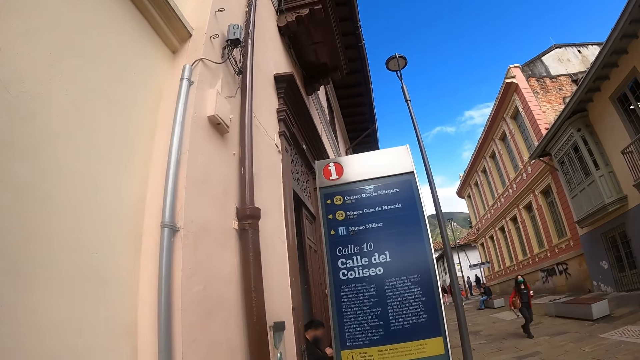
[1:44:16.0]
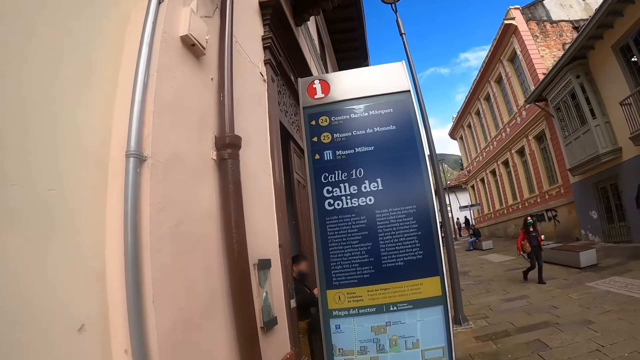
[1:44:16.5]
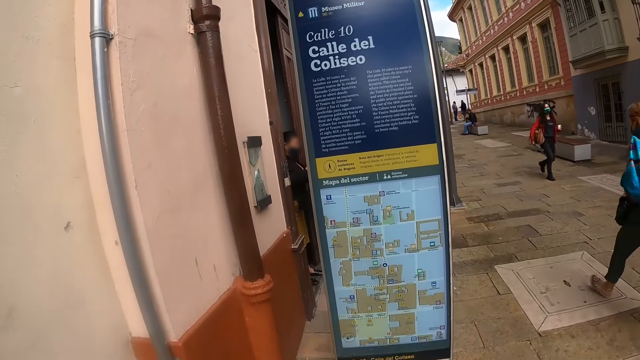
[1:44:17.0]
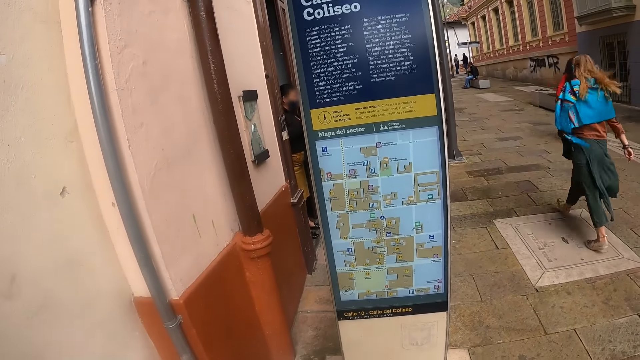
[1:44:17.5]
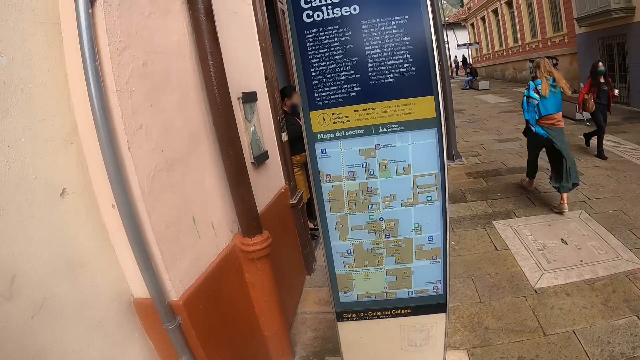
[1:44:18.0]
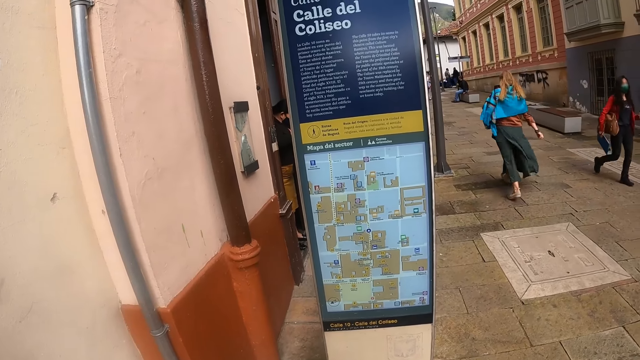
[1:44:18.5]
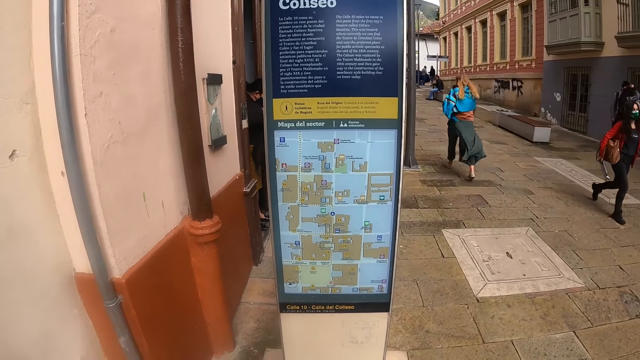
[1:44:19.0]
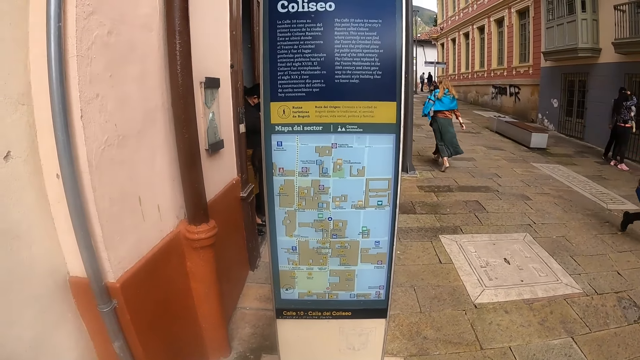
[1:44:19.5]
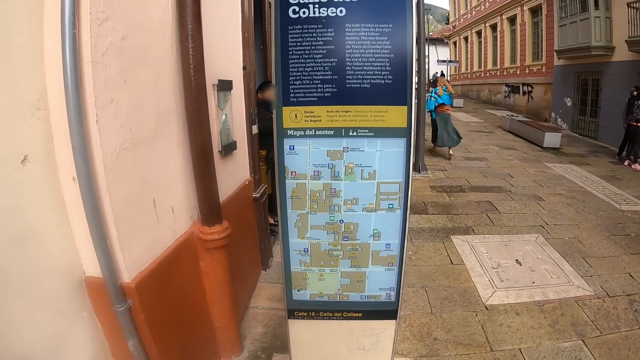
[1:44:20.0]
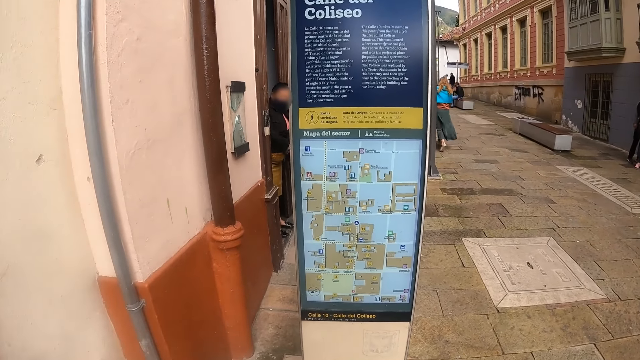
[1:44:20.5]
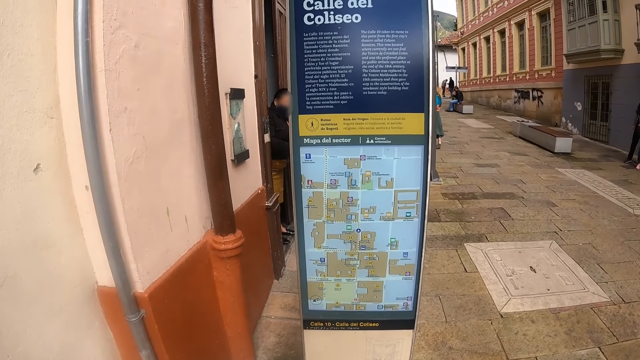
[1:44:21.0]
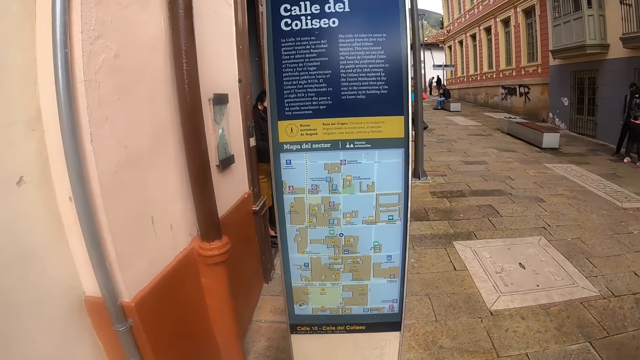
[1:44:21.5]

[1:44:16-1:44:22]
The camera wearer reads on the billboard.

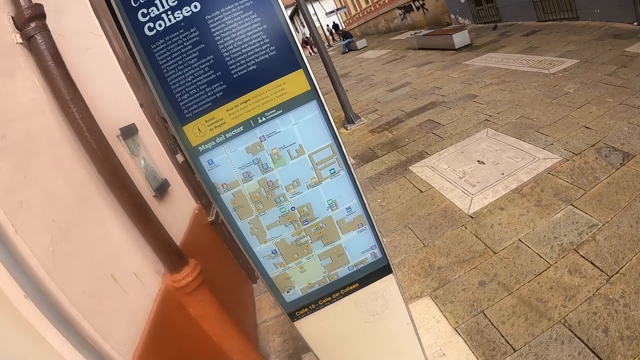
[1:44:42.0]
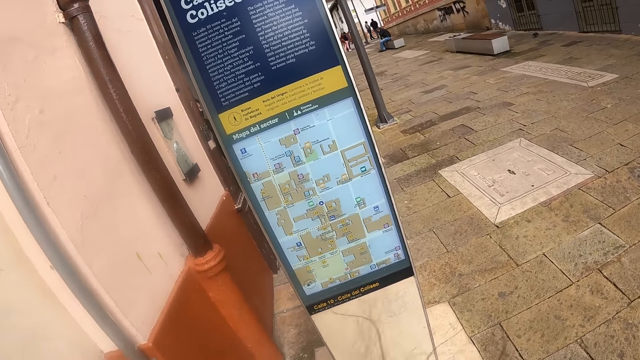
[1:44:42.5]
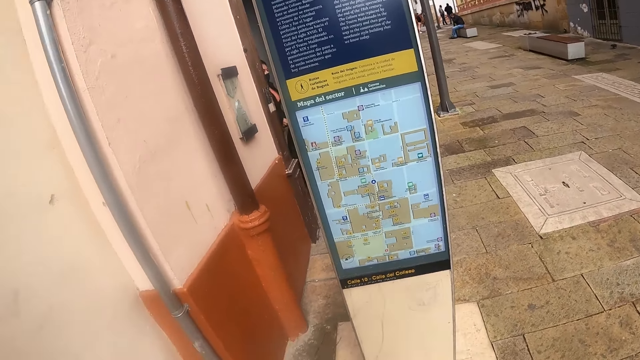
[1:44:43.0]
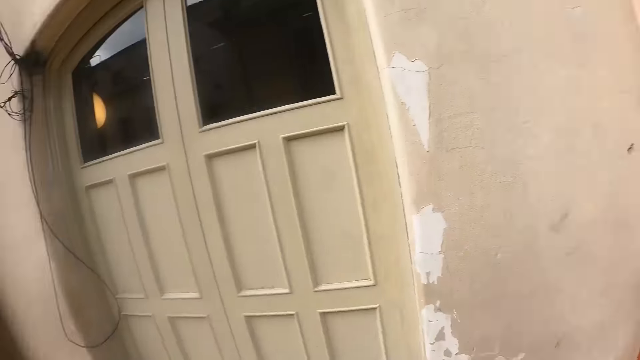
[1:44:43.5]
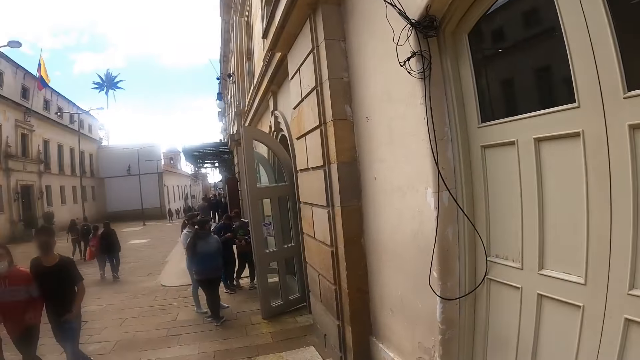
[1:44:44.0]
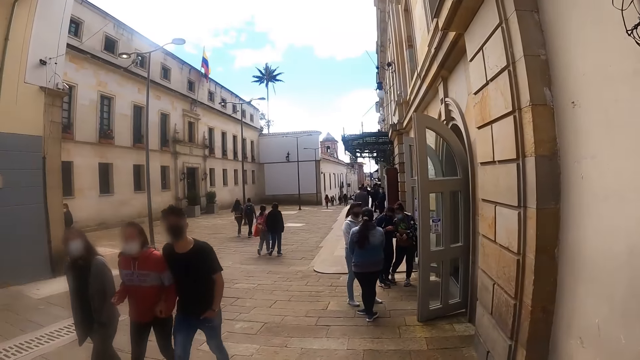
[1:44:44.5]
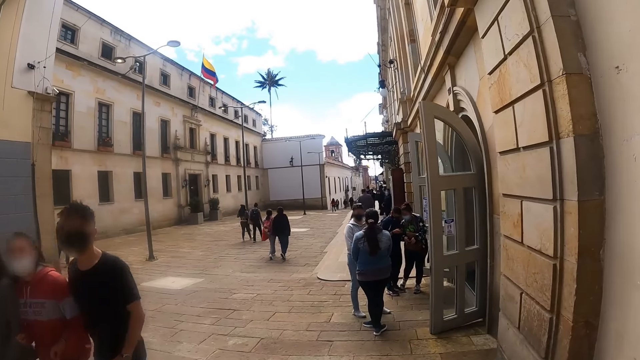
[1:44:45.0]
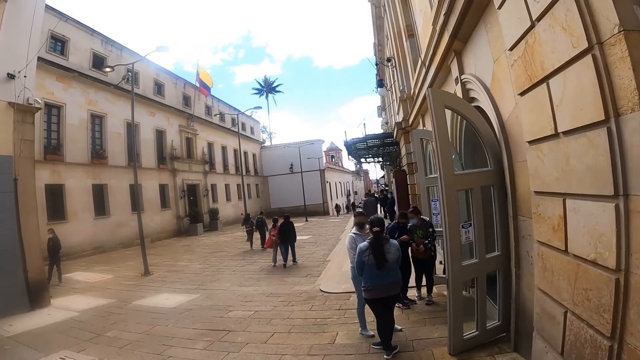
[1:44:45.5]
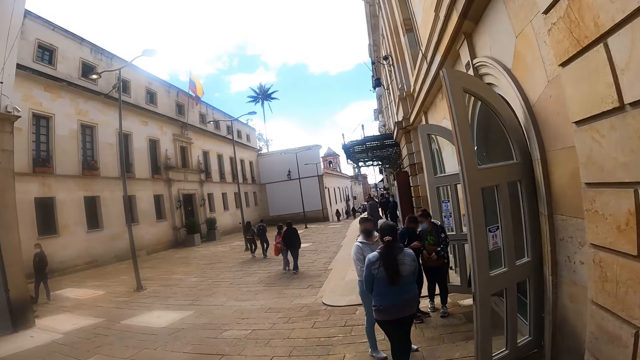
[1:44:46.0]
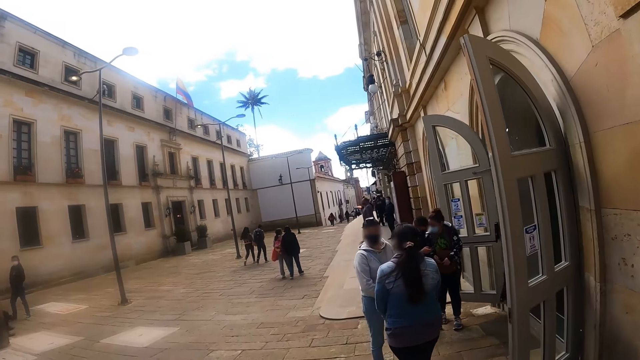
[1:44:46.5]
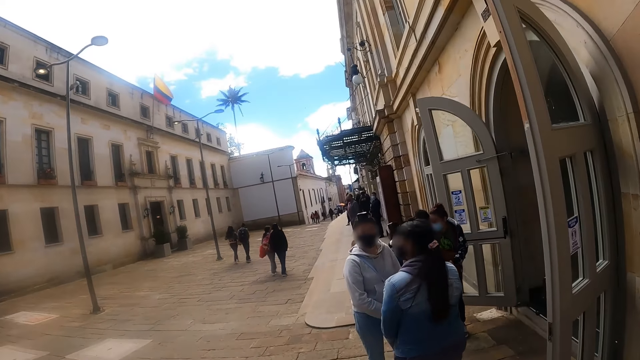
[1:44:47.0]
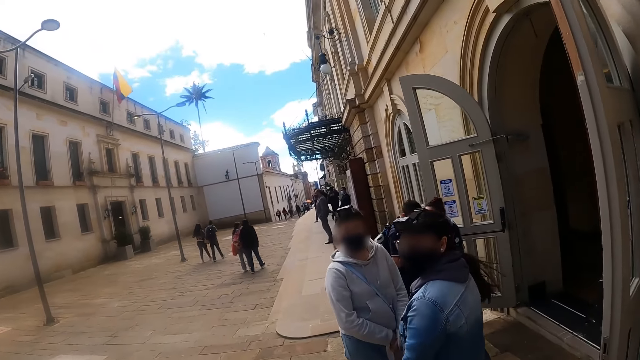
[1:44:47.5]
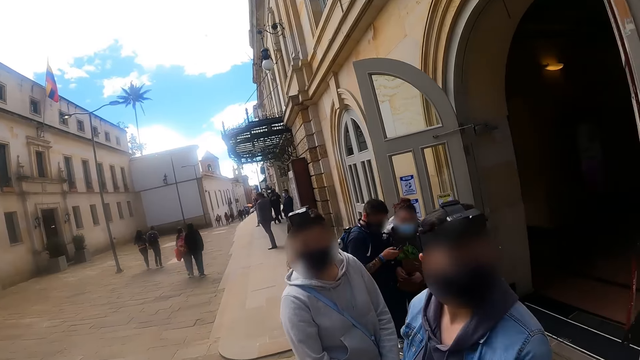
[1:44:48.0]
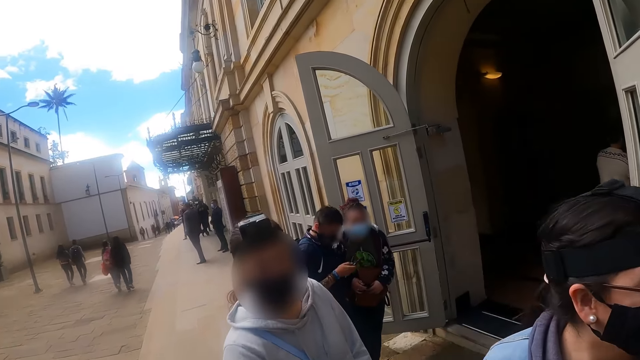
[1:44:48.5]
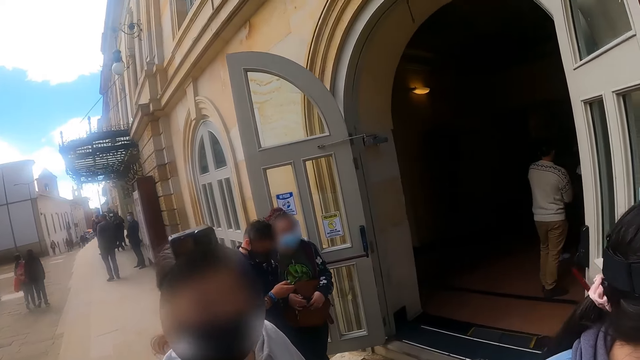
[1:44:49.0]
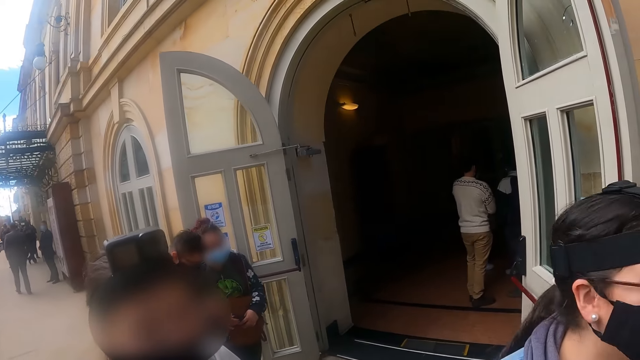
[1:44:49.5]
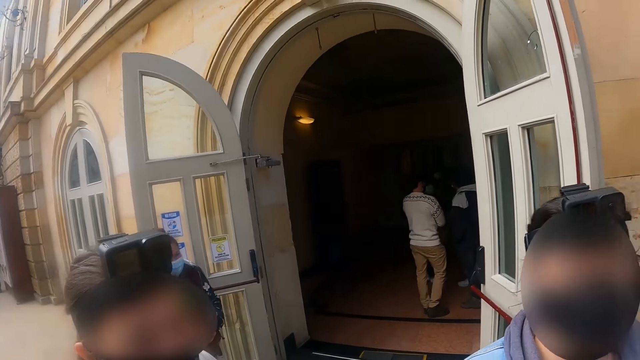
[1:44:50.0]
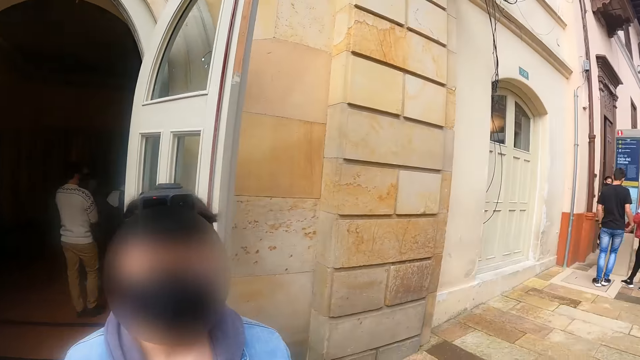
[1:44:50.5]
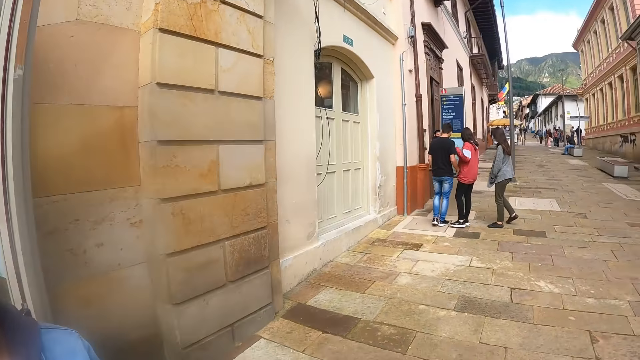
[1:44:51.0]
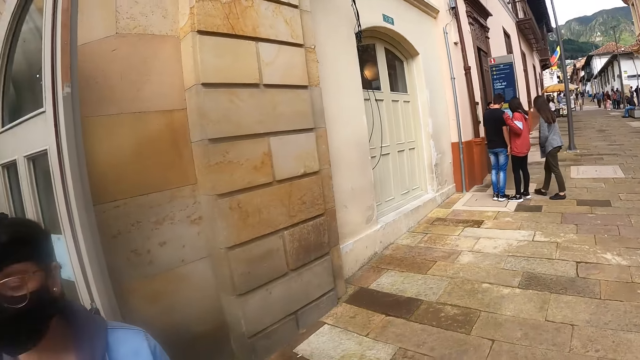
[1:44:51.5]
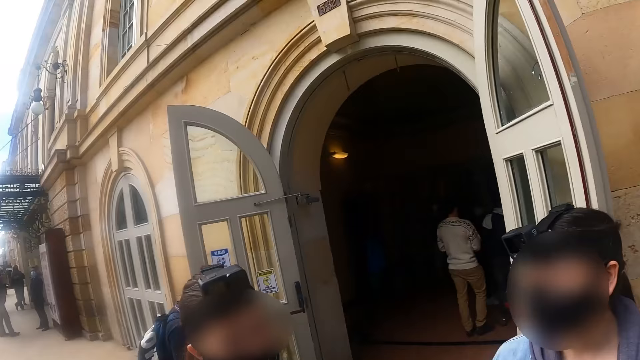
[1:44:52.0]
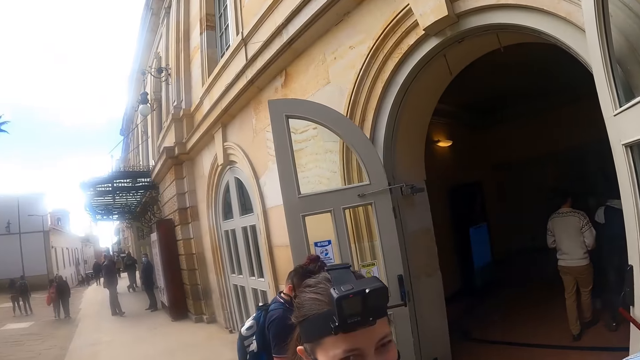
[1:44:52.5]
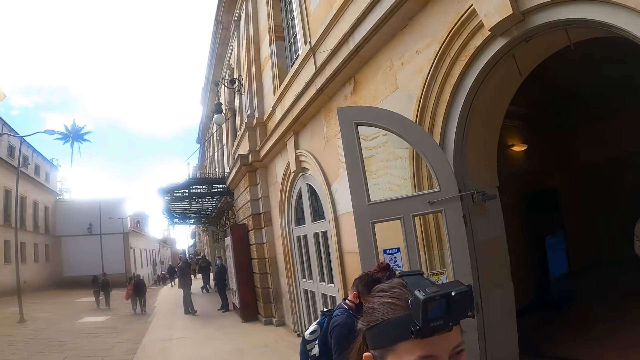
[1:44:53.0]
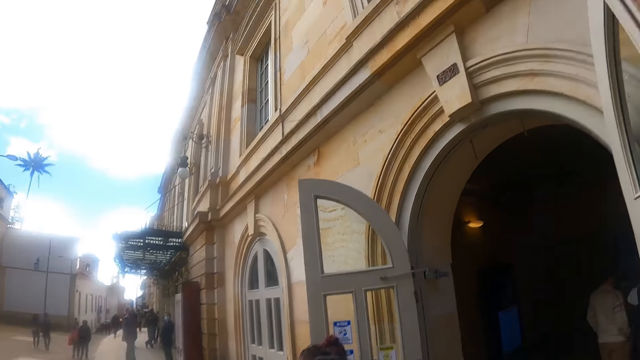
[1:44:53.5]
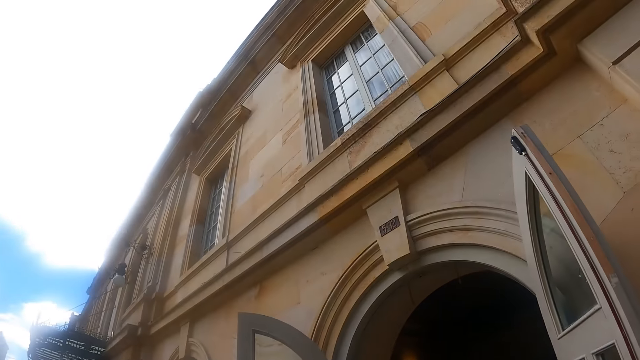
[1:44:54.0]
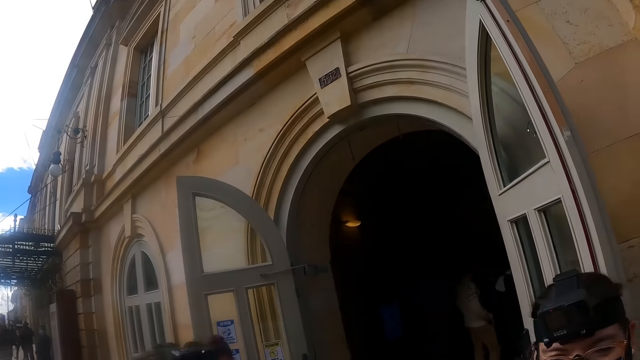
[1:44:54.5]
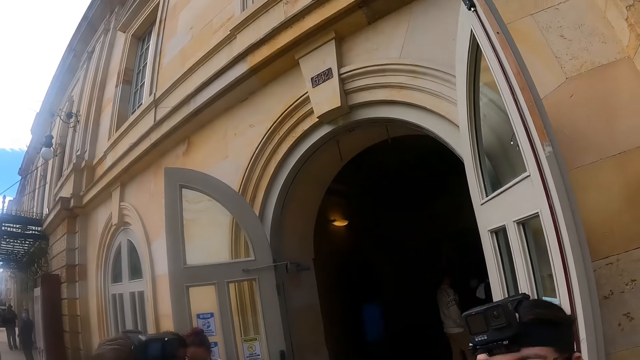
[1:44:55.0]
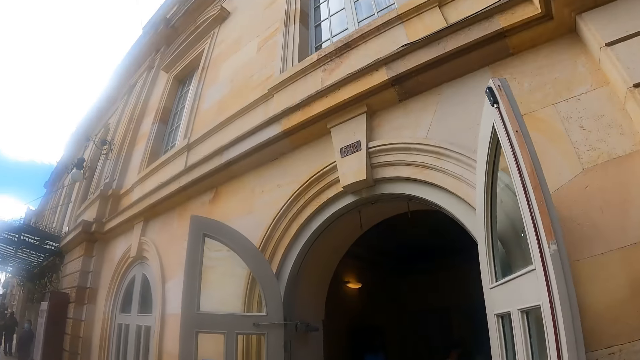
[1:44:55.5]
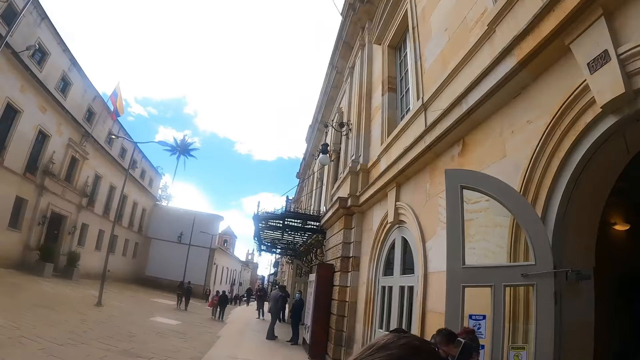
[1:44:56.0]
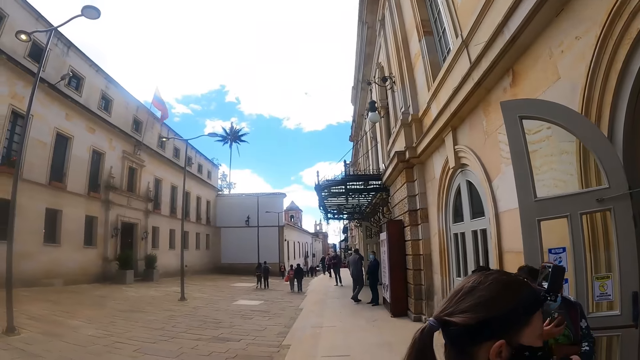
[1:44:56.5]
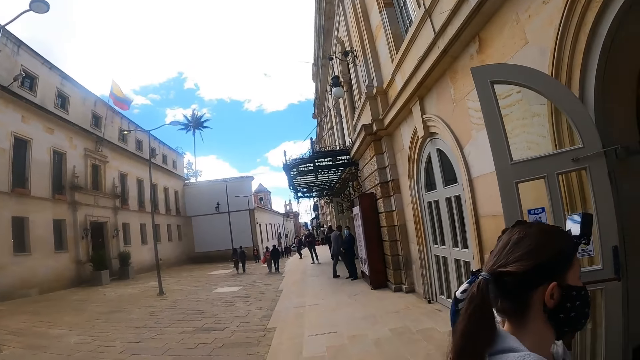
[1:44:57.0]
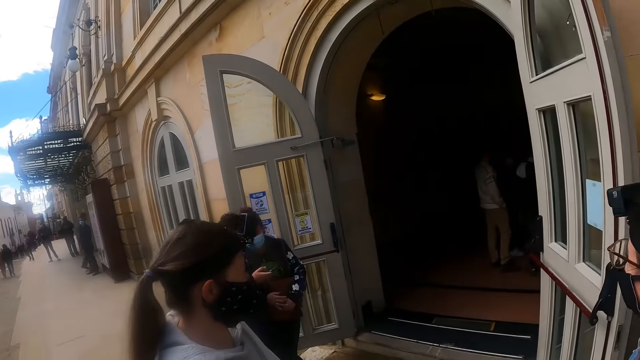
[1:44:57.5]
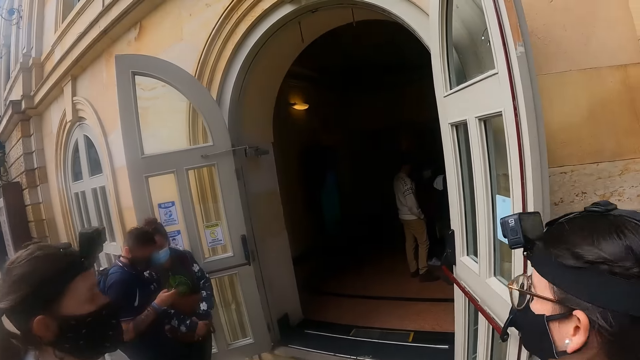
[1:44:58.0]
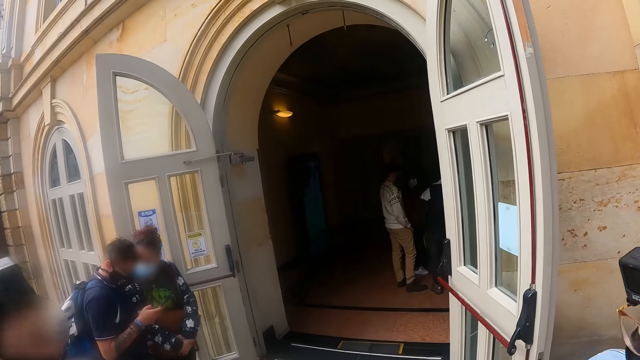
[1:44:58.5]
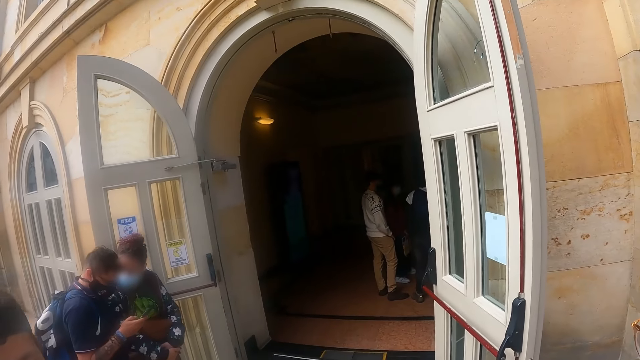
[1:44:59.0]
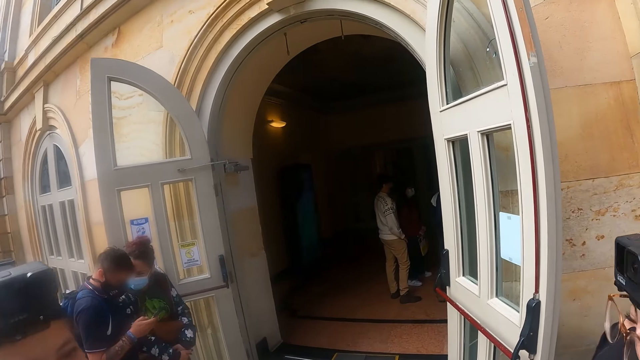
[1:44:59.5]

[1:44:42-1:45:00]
The camera wearer turns around the street. They walk around the street. They look around the building. They turn around the area. They look around the area. They look around the street. They look around the building.
